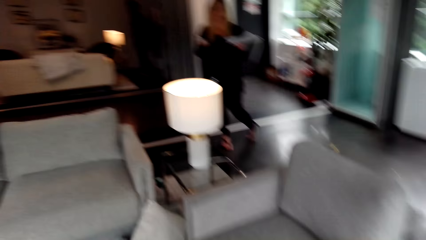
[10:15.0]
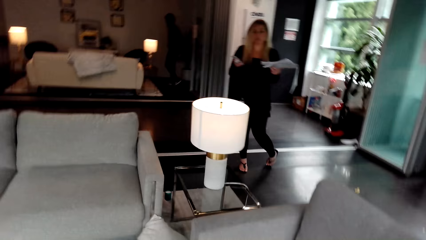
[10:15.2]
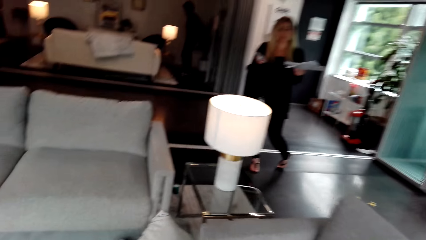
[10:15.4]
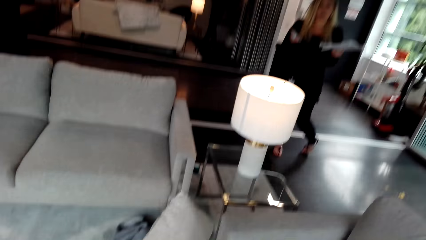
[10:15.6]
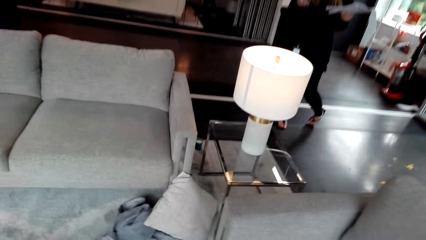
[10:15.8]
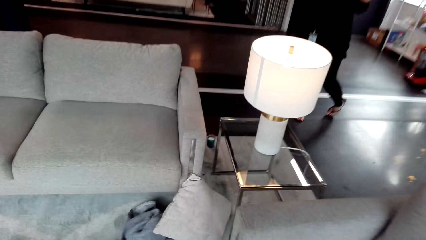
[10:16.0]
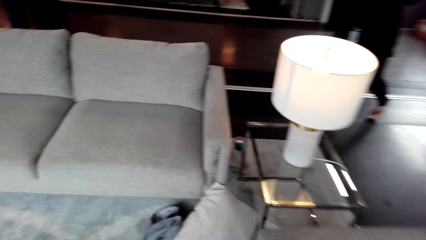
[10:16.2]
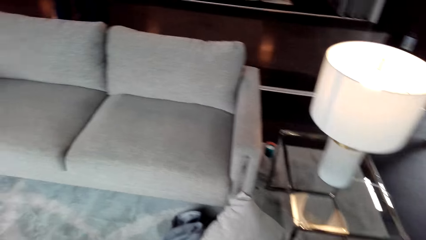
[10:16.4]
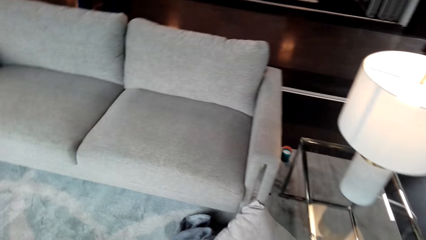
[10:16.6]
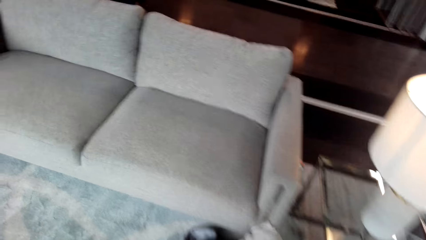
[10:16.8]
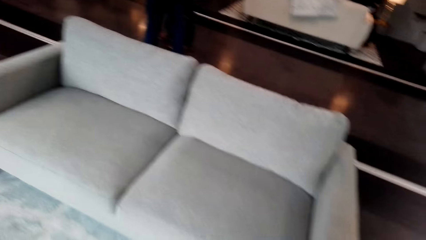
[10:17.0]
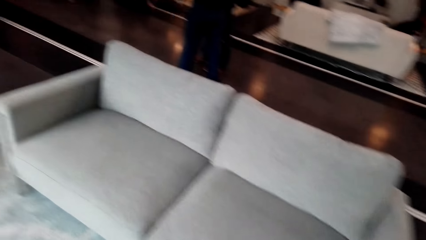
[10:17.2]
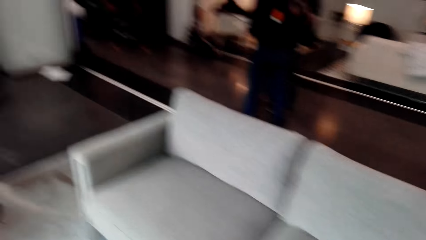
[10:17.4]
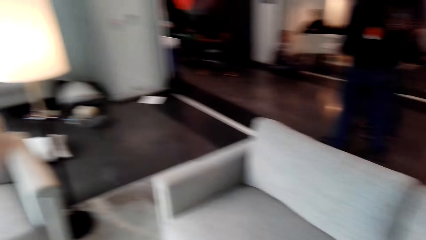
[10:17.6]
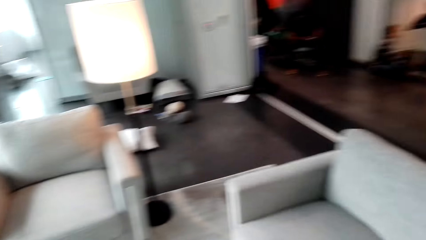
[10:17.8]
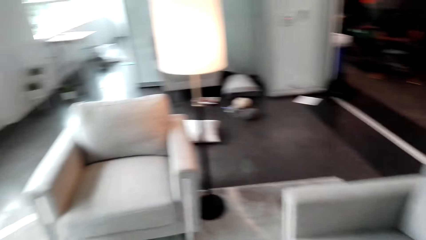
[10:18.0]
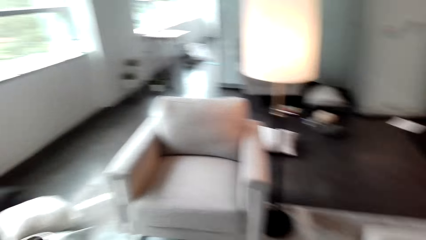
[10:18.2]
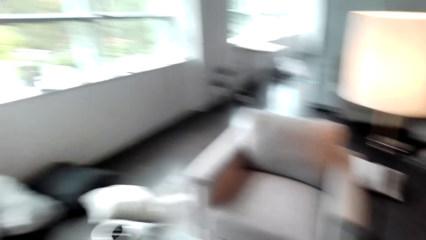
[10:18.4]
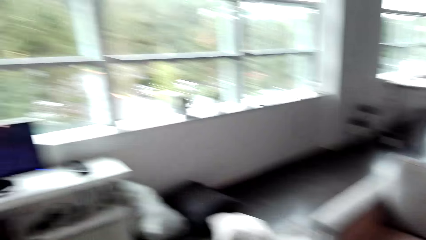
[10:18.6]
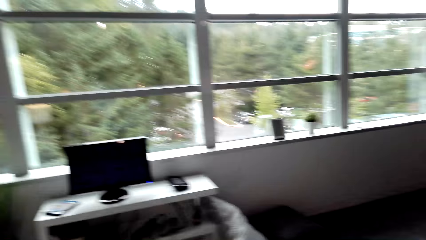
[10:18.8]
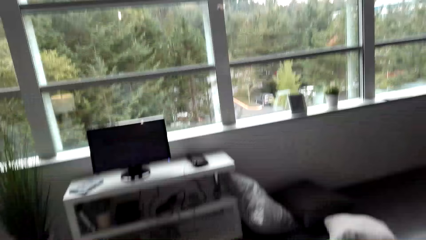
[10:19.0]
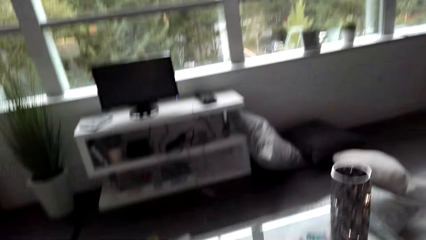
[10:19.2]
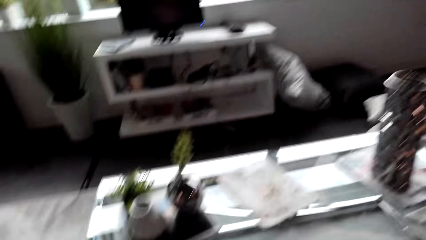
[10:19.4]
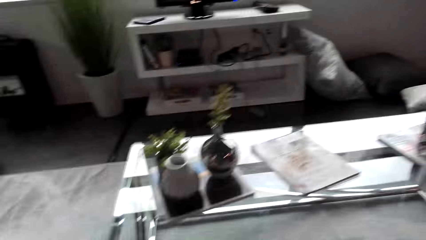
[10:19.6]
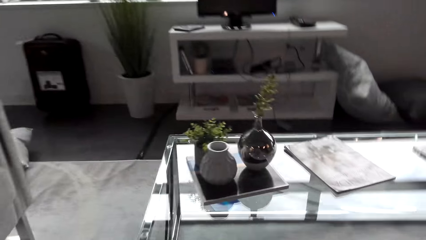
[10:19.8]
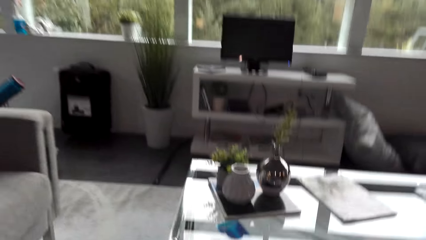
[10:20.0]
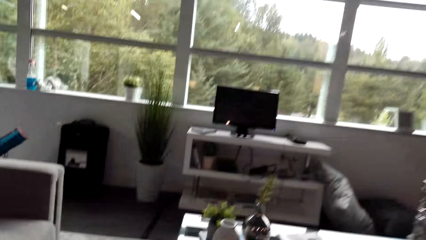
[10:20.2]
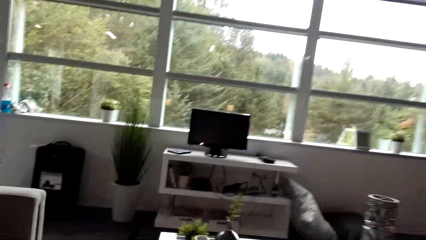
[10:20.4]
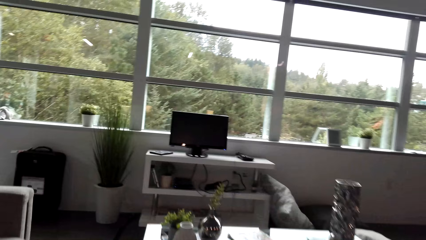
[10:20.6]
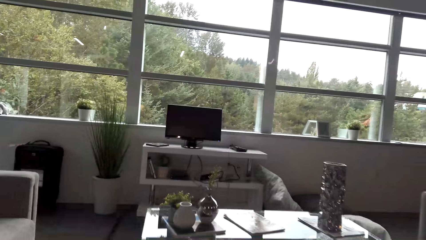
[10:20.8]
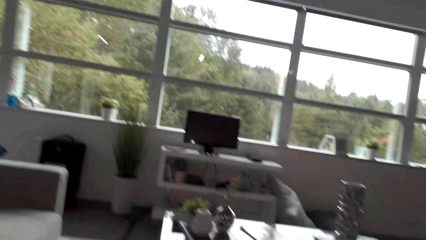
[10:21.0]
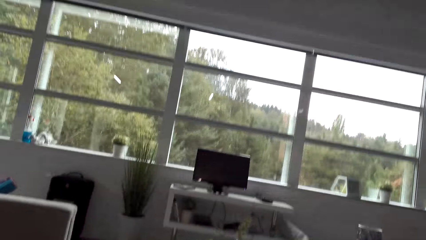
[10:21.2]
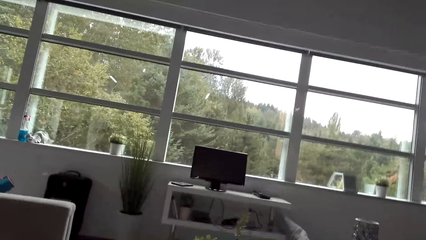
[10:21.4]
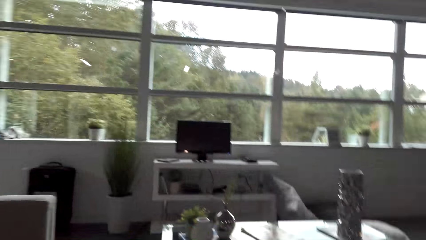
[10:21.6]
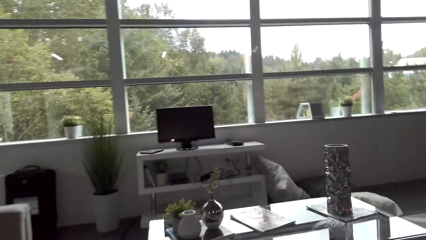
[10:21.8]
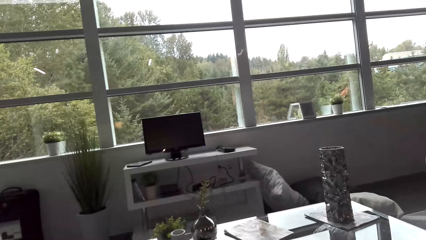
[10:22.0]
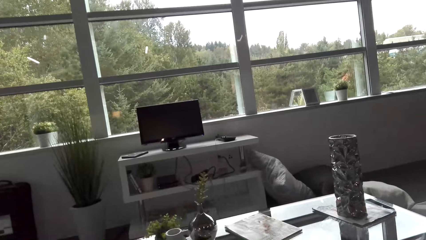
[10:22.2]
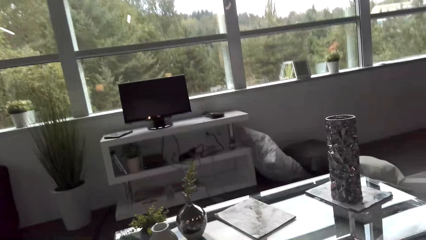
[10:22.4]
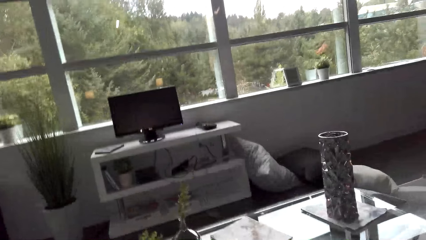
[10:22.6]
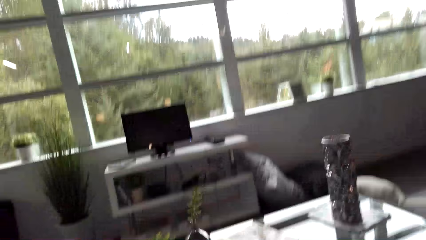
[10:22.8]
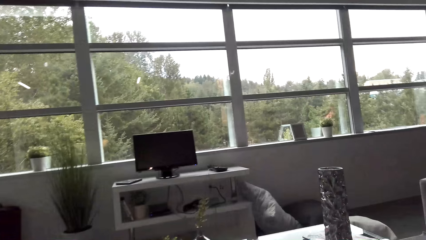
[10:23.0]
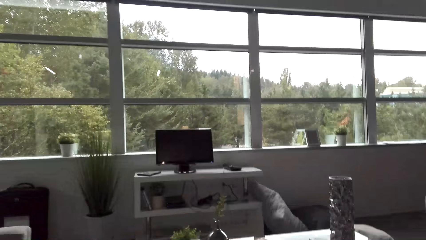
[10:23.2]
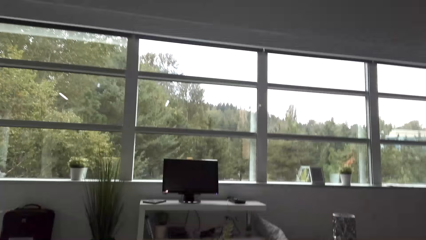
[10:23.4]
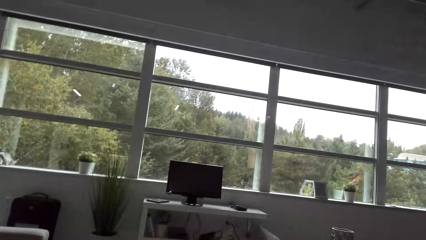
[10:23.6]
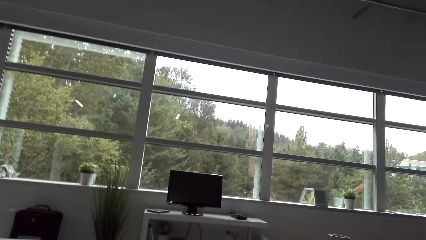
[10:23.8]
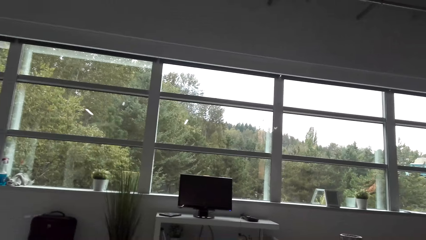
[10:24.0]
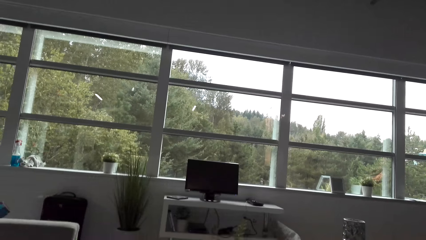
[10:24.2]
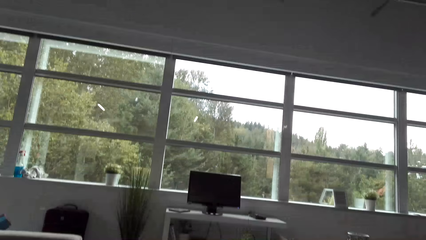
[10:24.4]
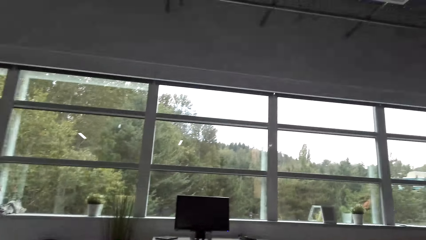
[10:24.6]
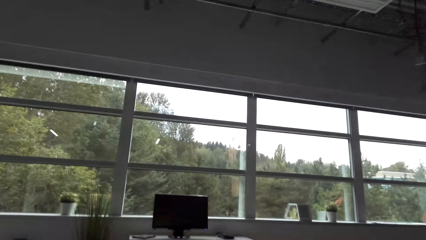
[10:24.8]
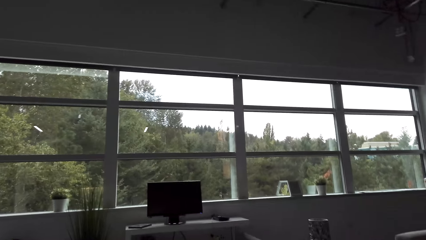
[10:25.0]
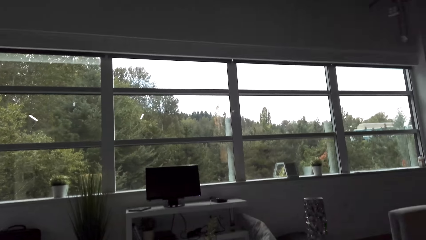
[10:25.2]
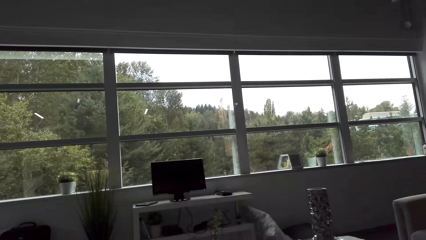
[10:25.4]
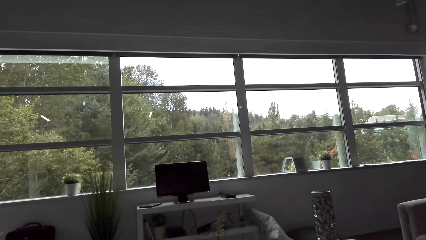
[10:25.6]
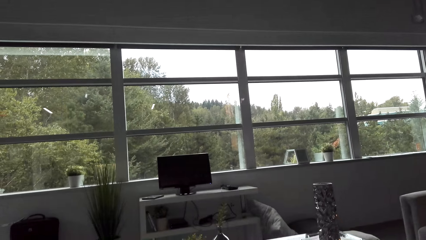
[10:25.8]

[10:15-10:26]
The camera wearer looks around the room. They walk around. They sit on a couch.

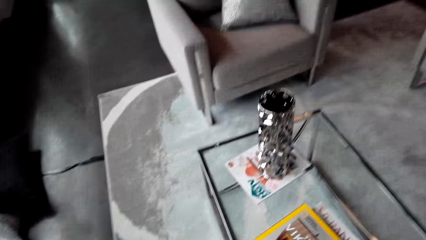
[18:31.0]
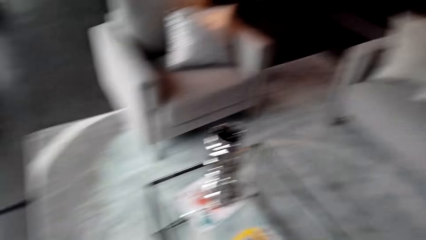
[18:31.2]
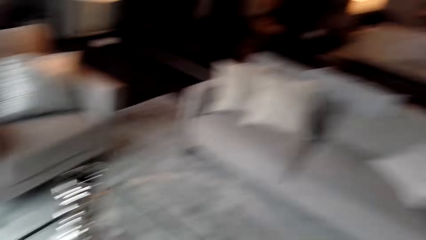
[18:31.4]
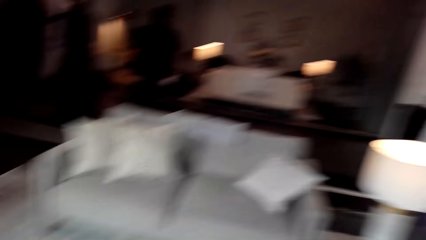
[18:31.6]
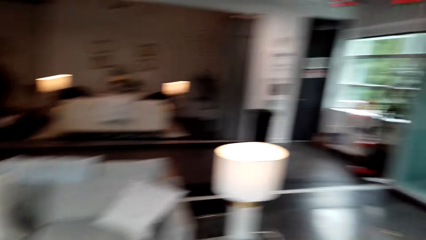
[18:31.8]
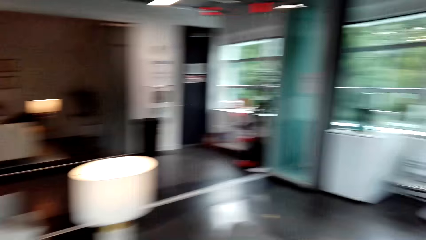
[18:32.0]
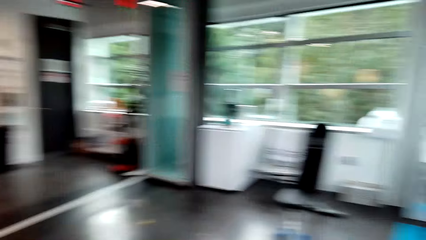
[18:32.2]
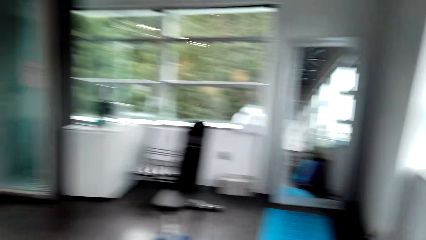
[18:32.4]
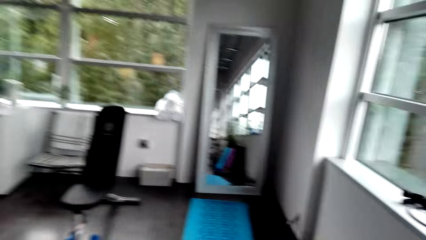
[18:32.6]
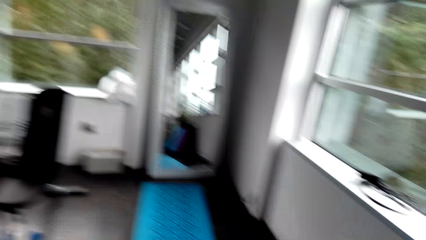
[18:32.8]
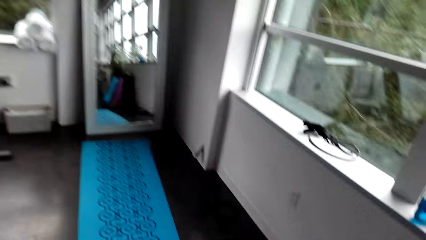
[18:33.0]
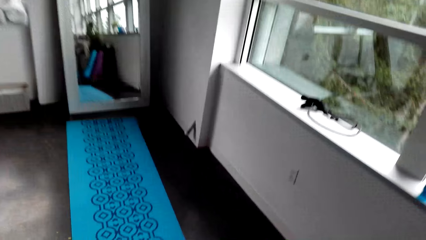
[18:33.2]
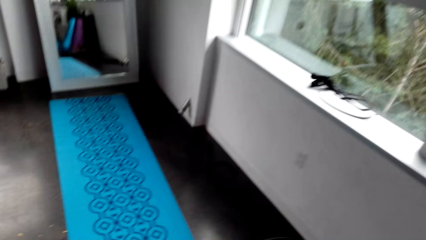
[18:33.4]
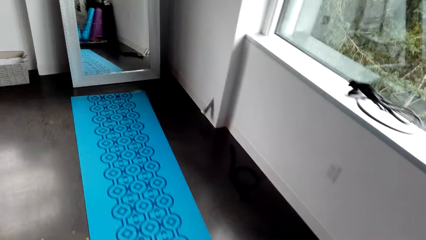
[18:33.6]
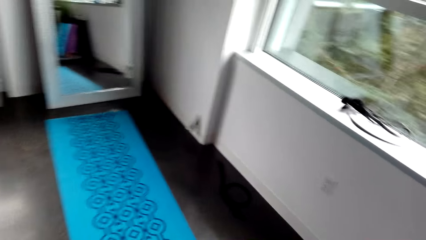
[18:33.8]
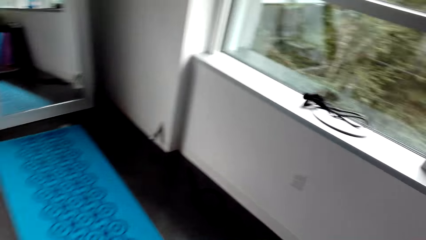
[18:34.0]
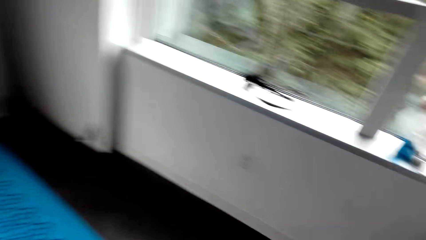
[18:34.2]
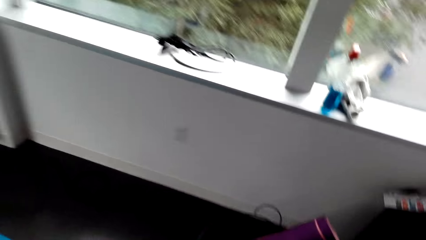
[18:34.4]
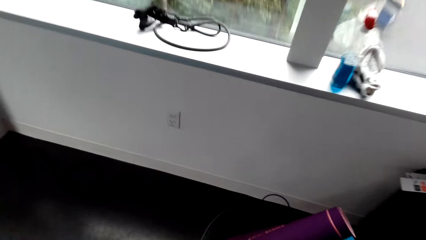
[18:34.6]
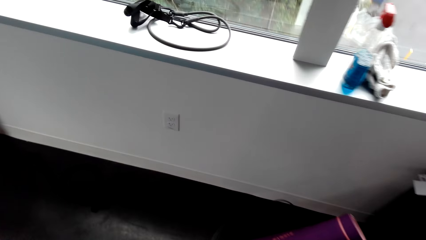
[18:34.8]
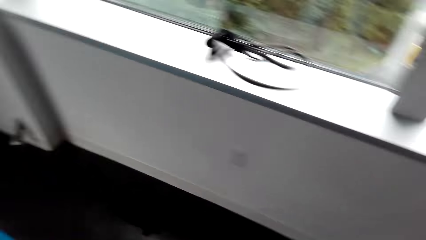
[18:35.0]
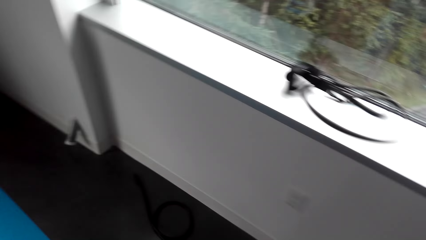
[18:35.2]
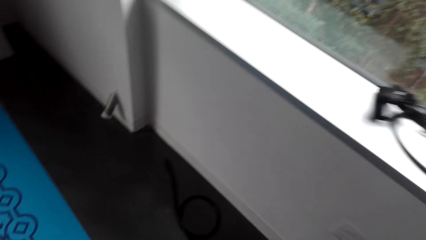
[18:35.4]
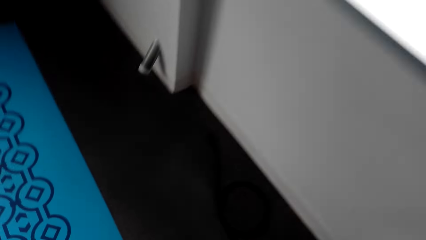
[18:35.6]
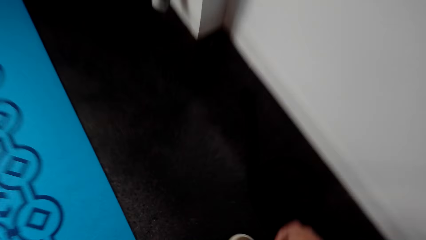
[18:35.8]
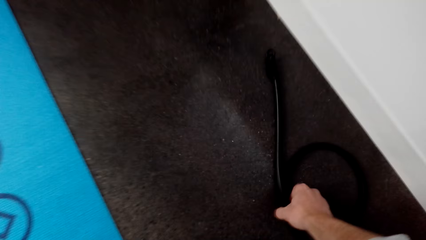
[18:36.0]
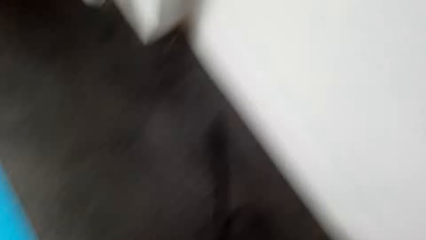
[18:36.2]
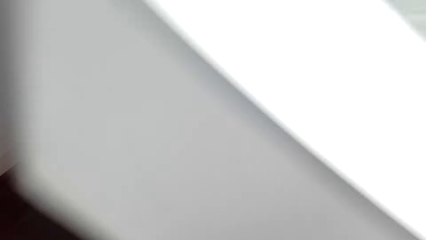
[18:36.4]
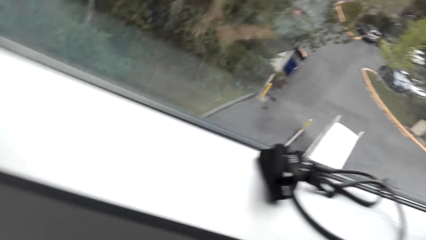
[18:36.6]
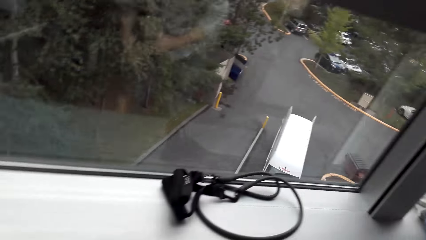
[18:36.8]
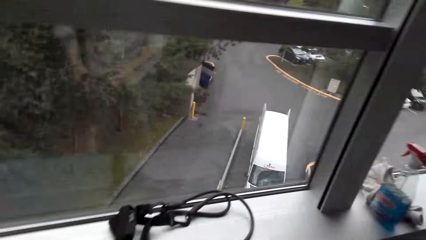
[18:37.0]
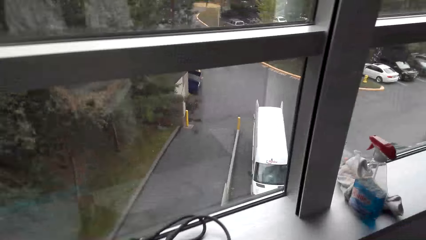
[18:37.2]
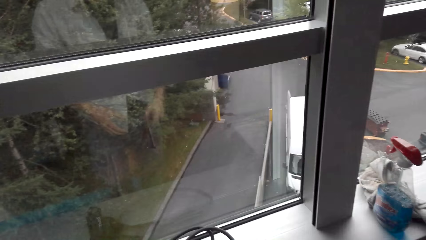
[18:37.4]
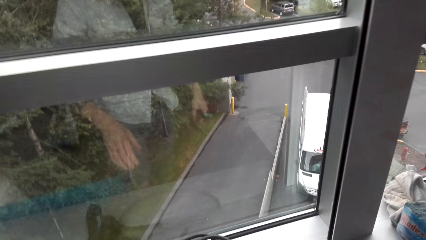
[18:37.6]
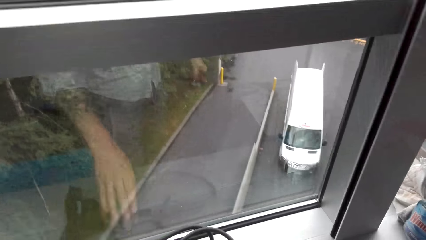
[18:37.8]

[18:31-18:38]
The camera wearer puts the book on the table. They walk.
